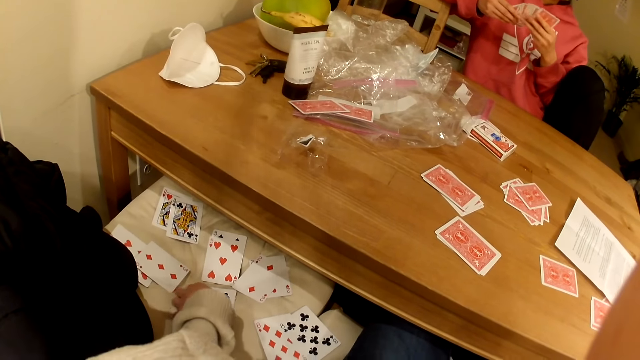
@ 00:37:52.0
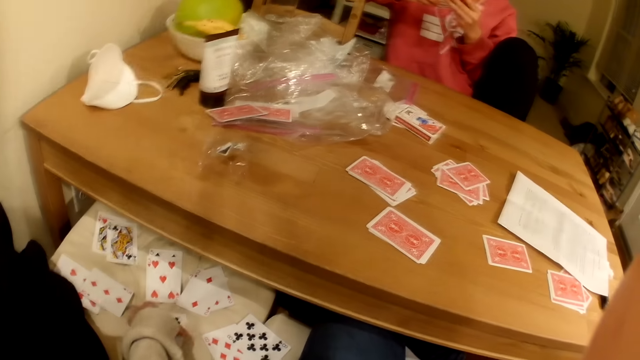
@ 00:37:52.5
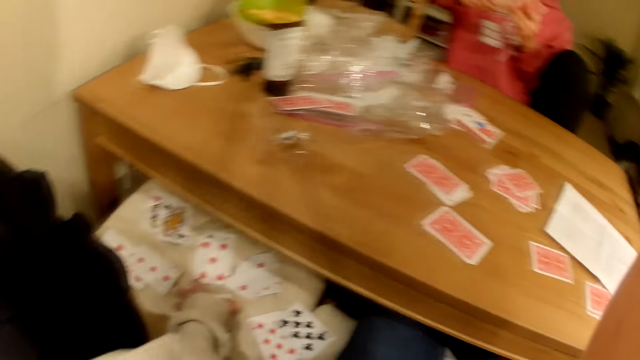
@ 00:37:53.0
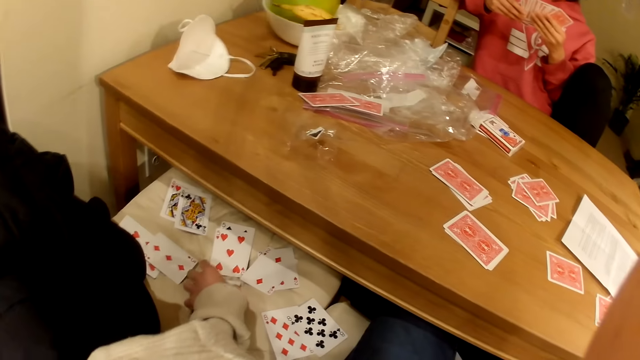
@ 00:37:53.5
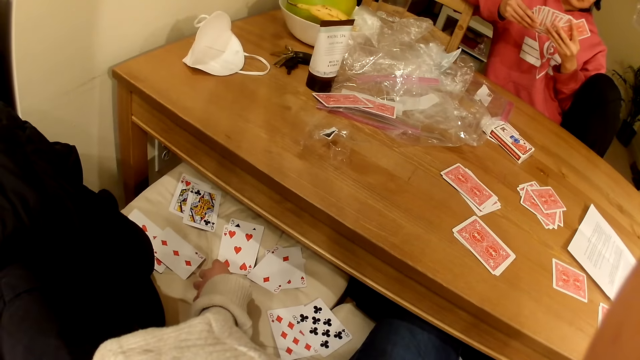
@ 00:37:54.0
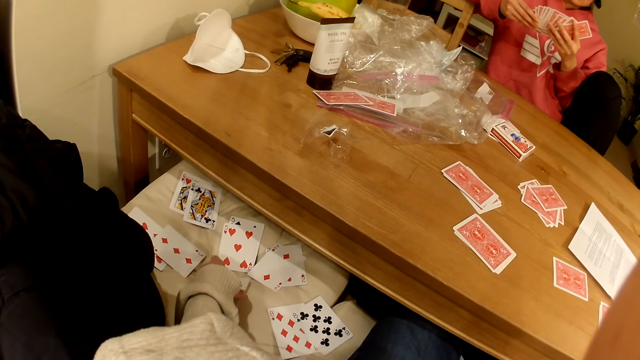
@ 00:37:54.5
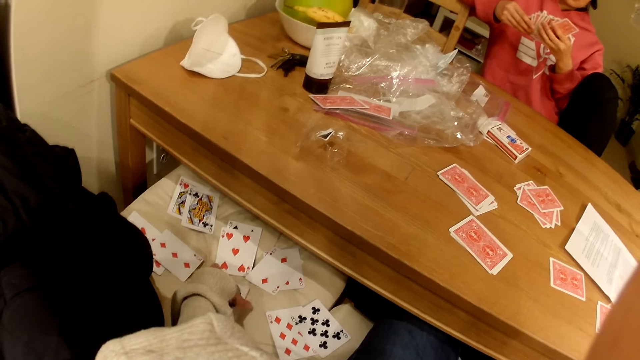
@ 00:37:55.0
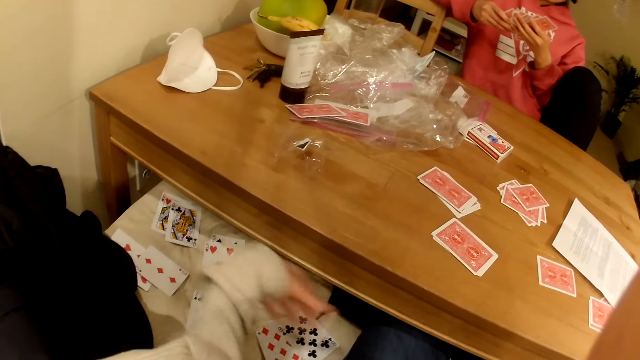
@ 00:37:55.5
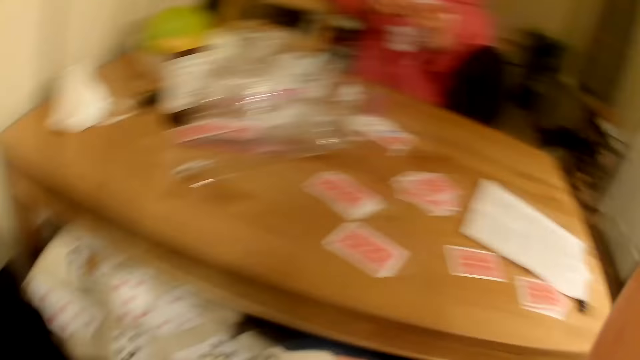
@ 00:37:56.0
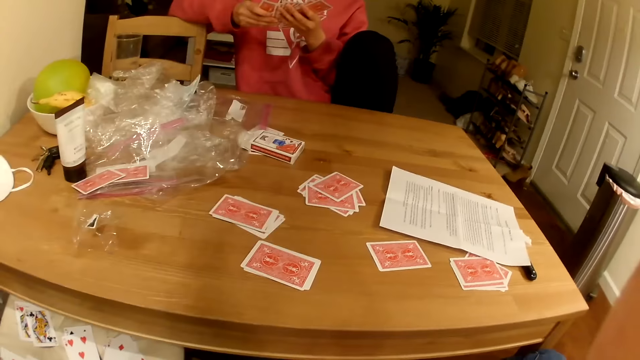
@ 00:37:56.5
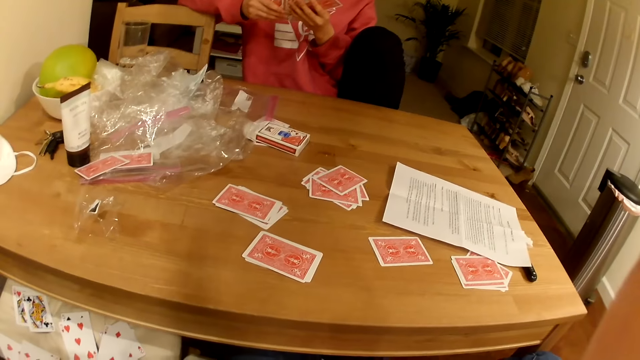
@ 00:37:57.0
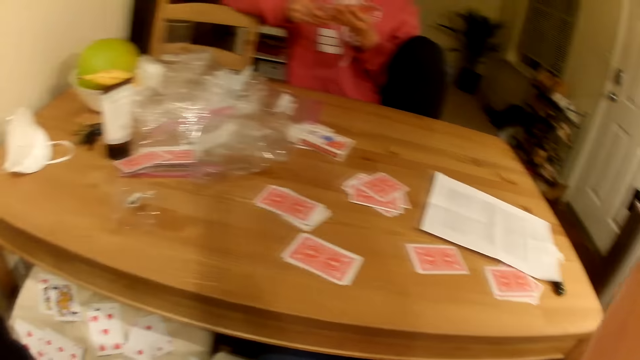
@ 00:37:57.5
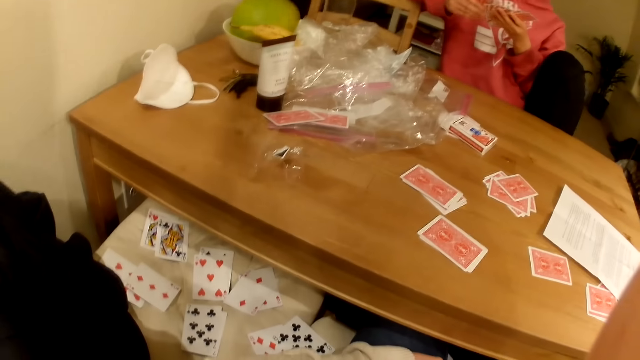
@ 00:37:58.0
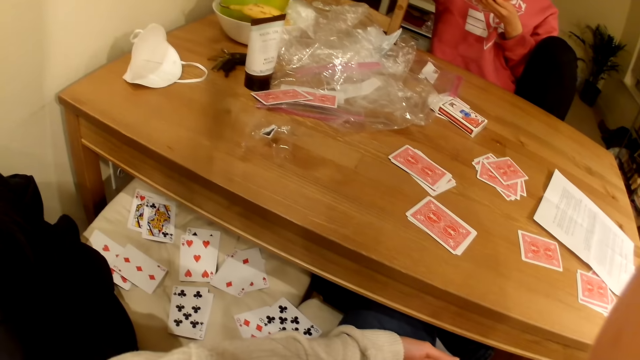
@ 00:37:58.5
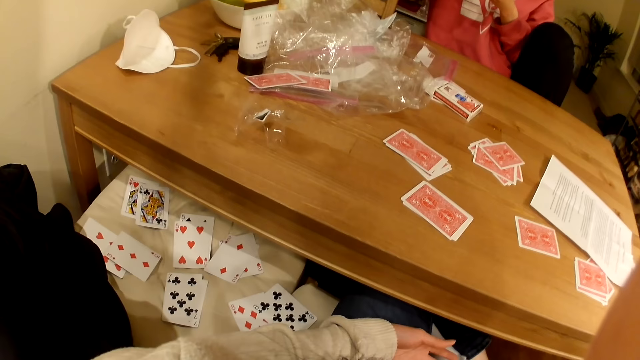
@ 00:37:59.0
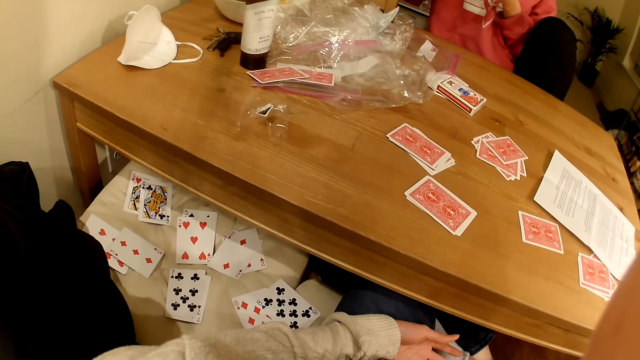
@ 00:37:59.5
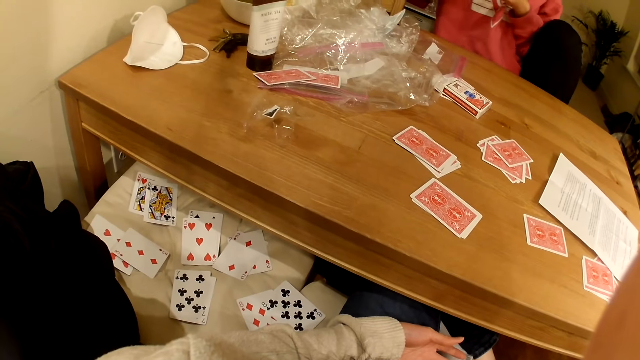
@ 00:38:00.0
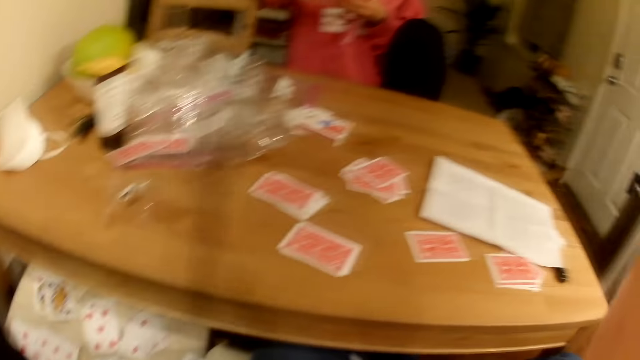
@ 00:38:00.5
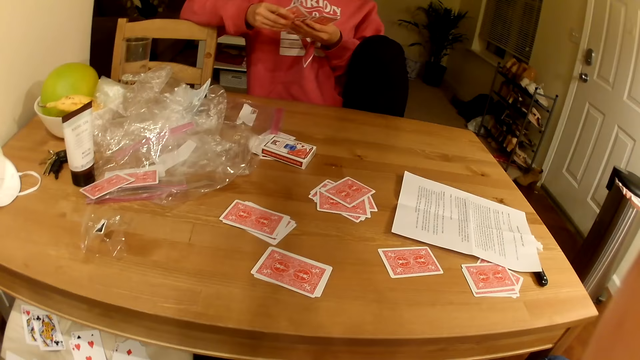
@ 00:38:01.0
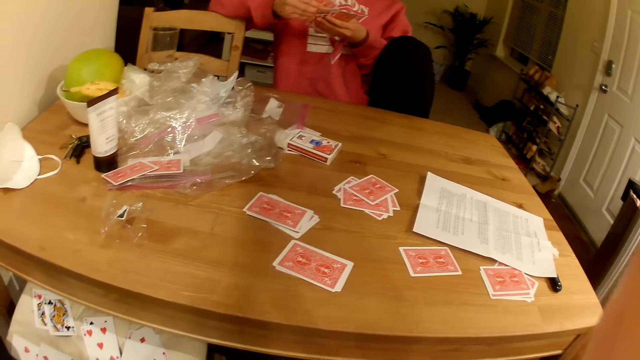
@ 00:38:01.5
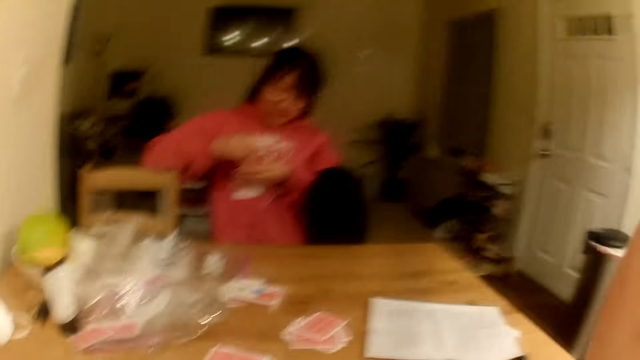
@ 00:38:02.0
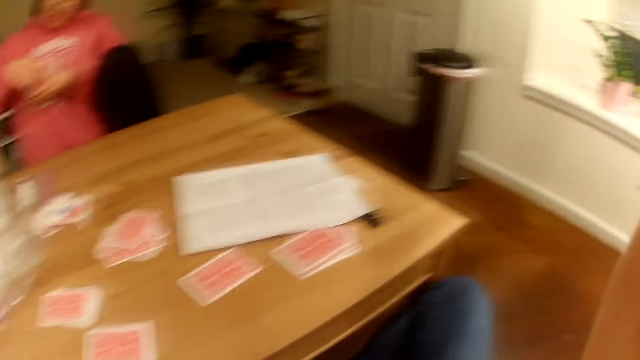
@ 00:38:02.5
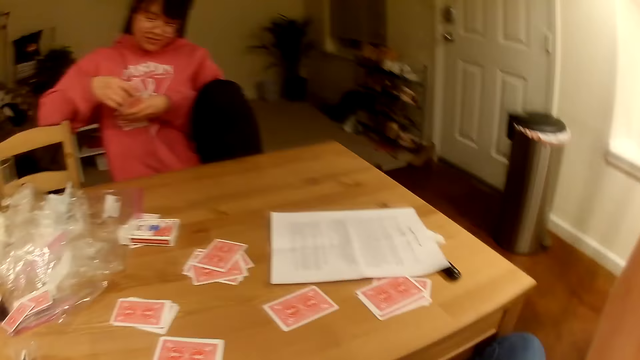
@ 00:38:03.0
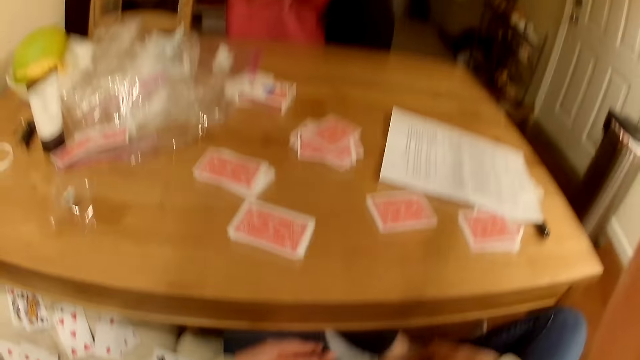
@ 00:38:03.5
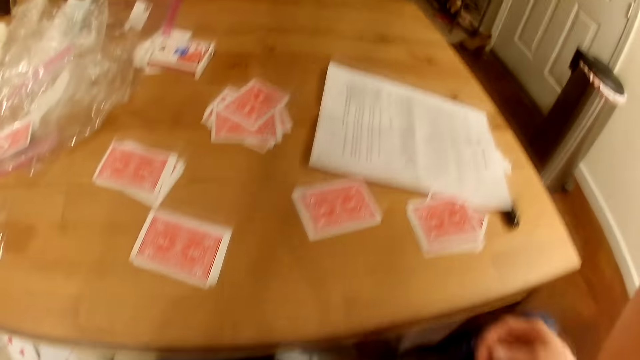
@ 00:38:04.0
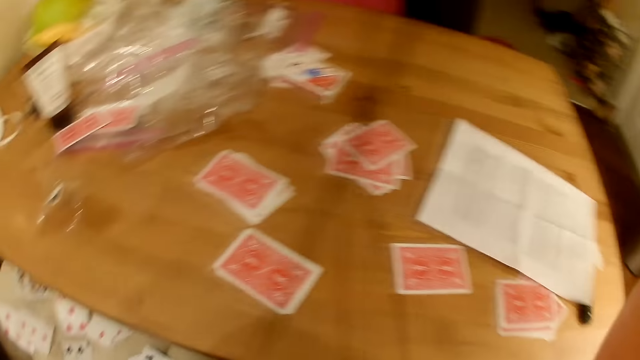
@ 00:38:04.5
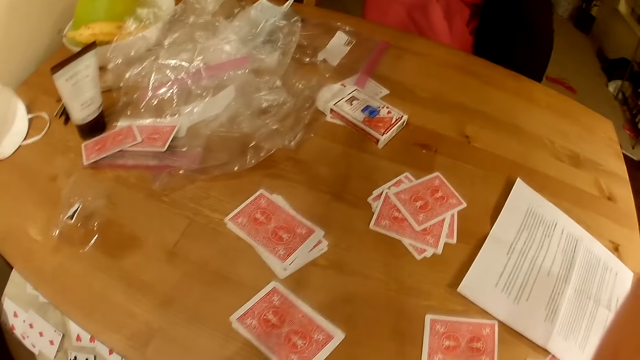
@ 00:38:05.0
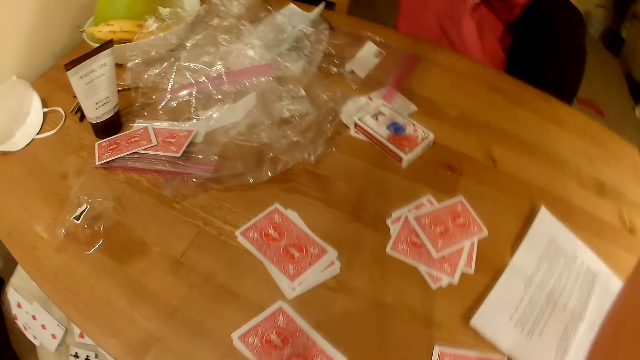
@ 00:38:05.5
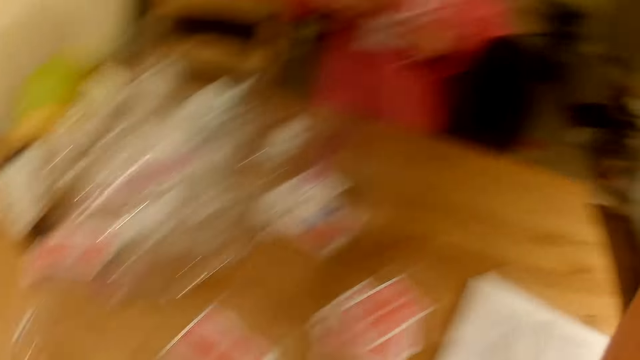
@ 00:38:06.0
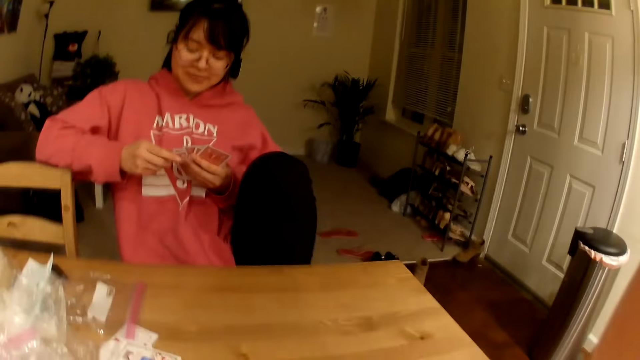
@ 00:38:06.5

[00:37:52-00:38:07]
The camera wearer looks around. They look down at the cards. They look at a lady.

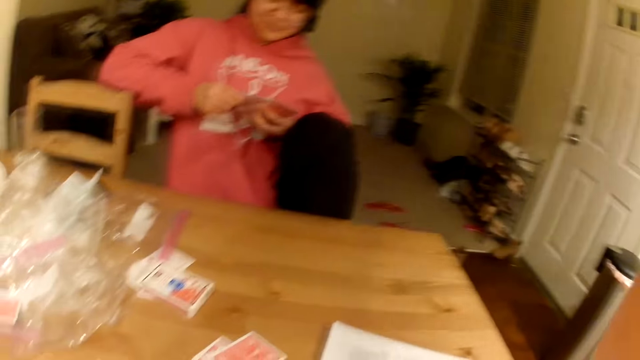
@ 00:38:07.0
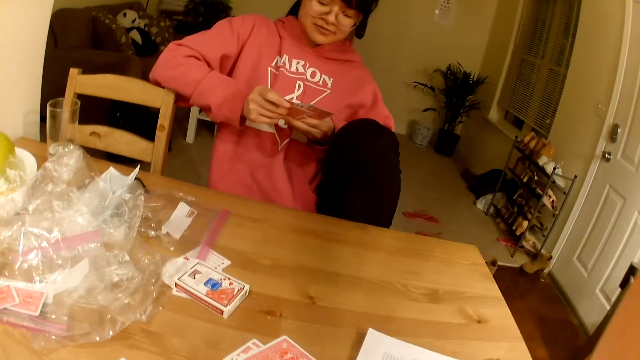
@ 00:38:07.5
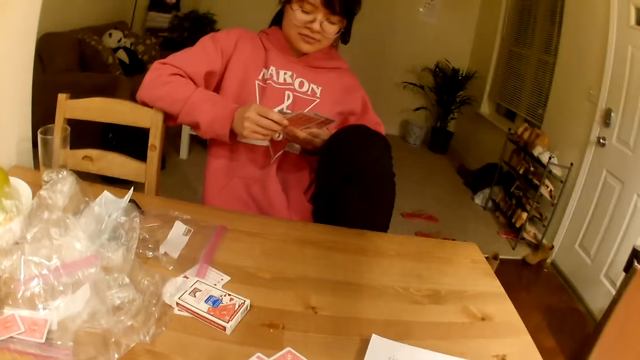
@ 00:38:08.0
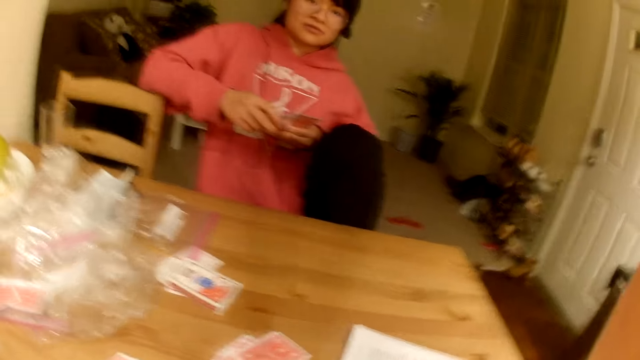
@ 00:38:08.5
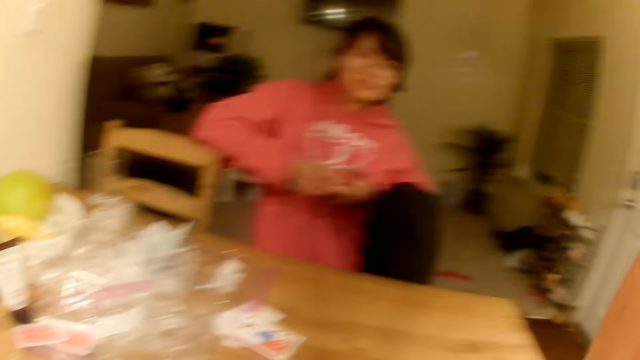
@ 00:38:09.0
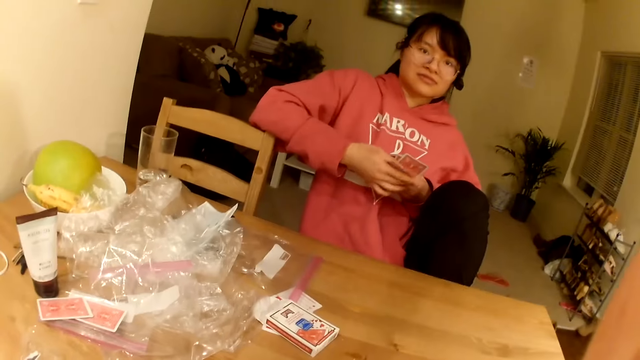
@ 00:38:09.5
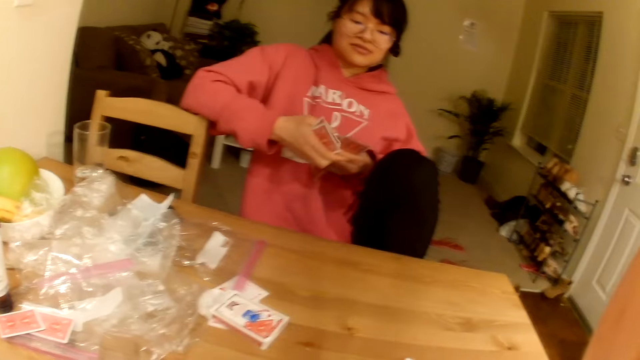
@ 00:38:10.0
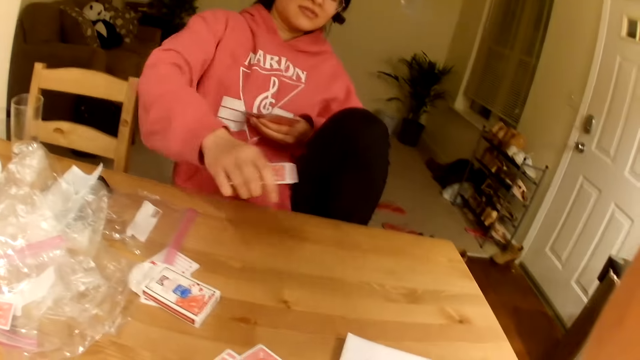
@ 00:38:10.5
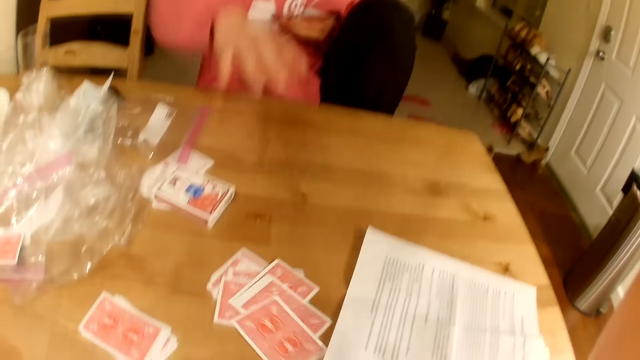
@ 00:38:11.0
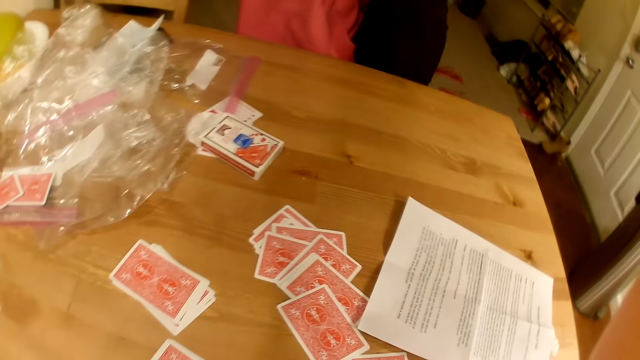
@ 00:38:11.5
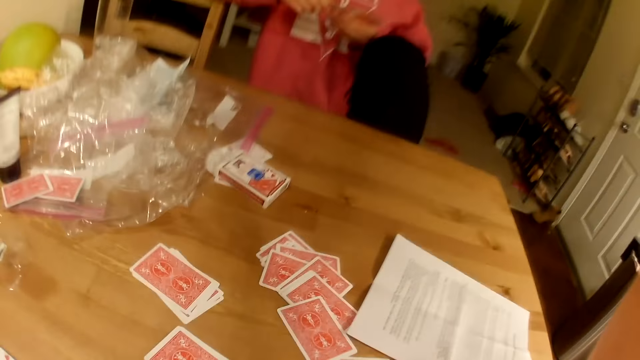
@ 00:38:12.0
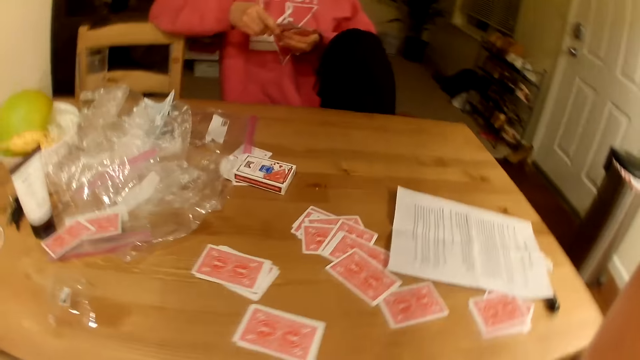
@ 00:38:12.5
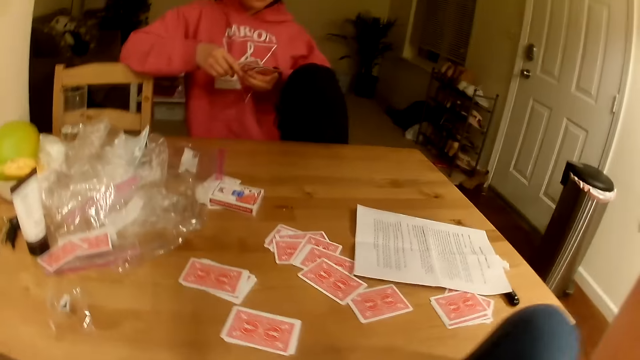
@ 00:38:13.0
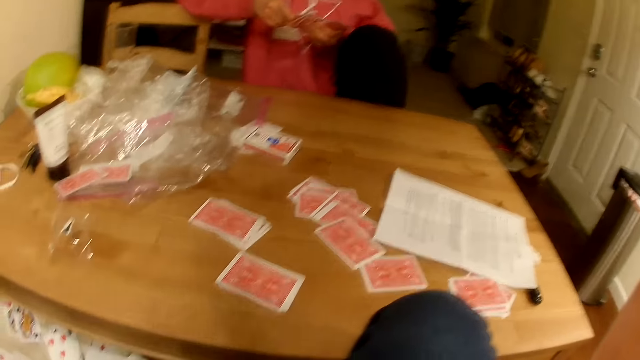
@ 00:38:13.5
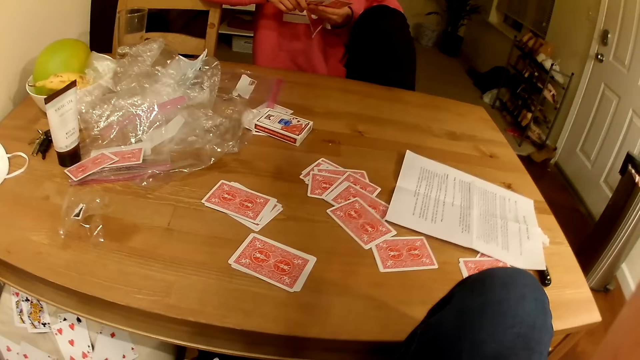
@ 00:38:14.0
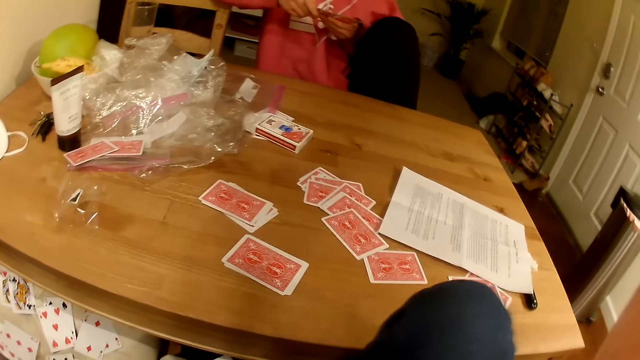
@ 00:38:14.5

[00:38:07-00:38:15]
A person places playing cards on the table.
